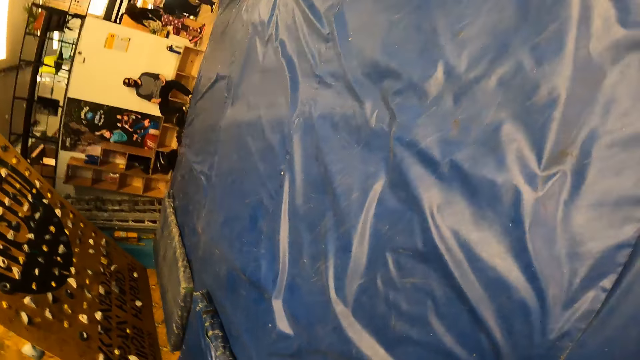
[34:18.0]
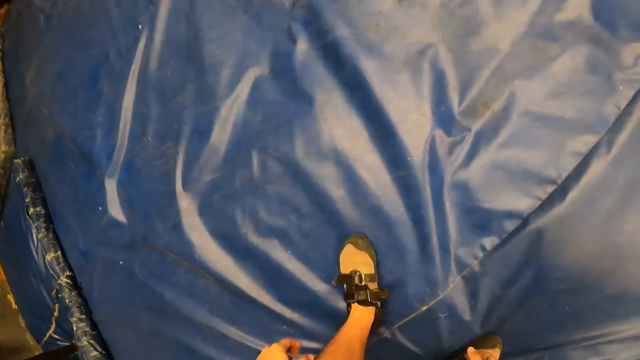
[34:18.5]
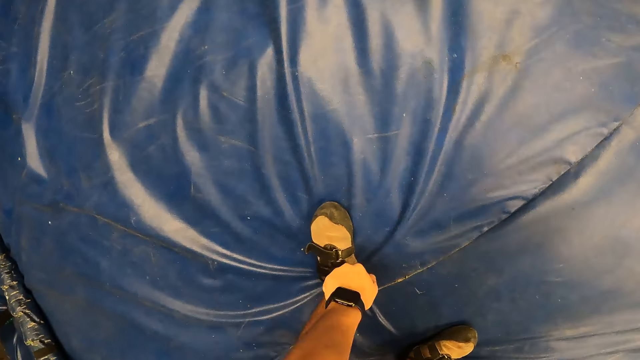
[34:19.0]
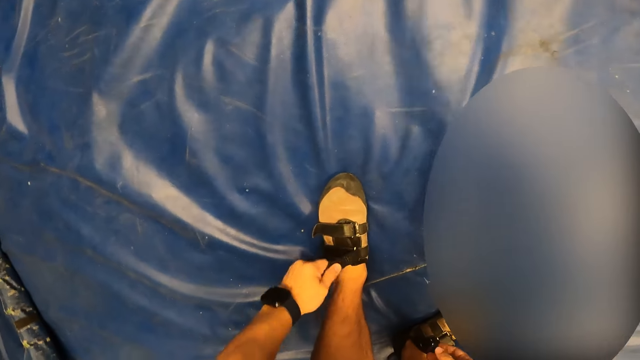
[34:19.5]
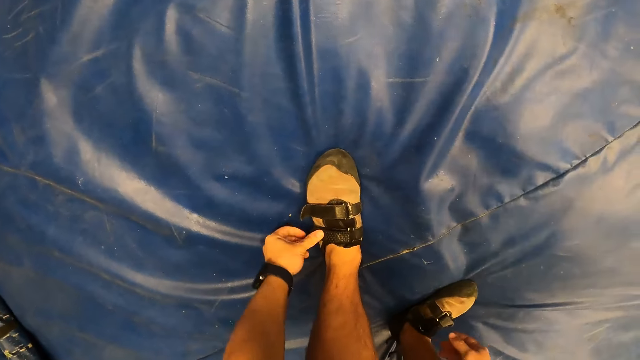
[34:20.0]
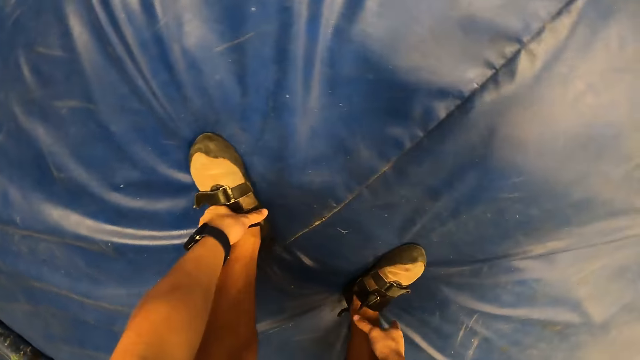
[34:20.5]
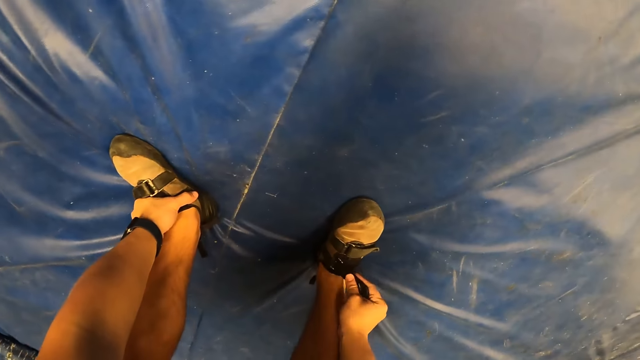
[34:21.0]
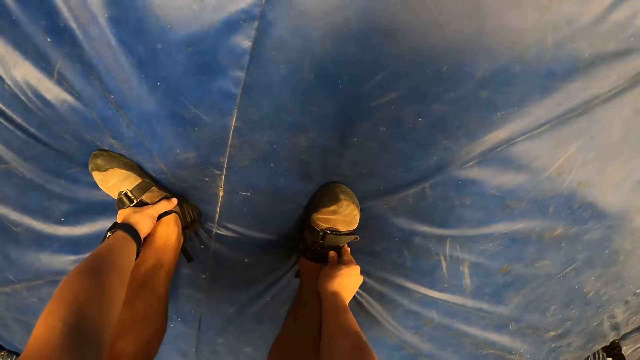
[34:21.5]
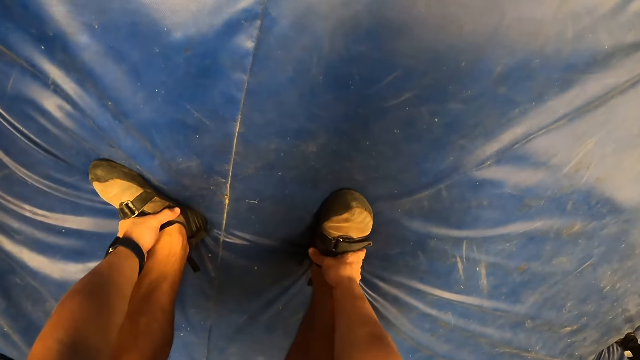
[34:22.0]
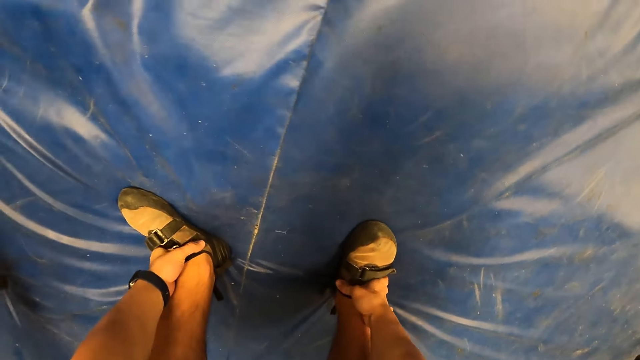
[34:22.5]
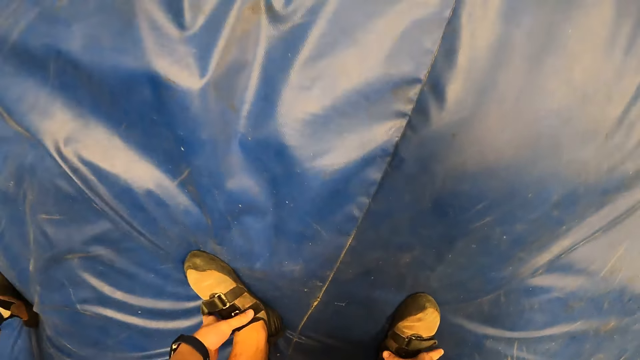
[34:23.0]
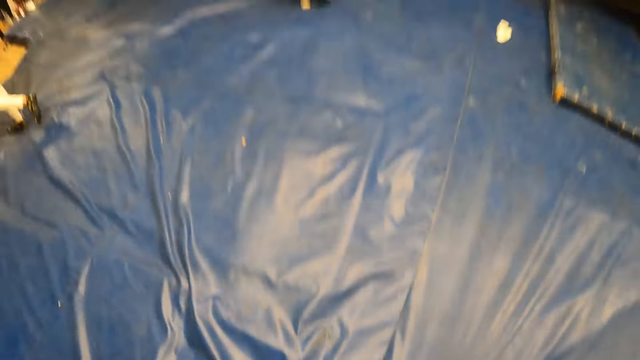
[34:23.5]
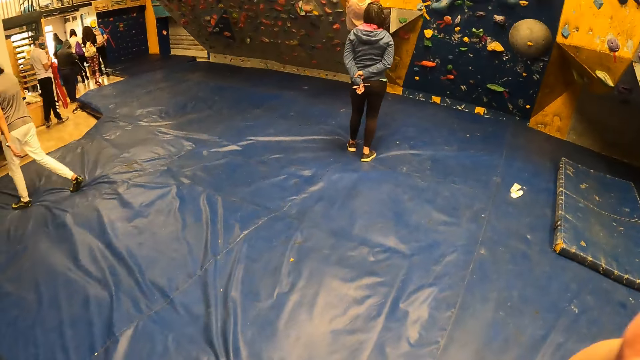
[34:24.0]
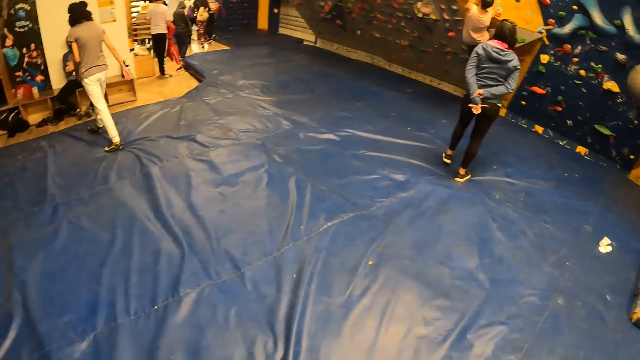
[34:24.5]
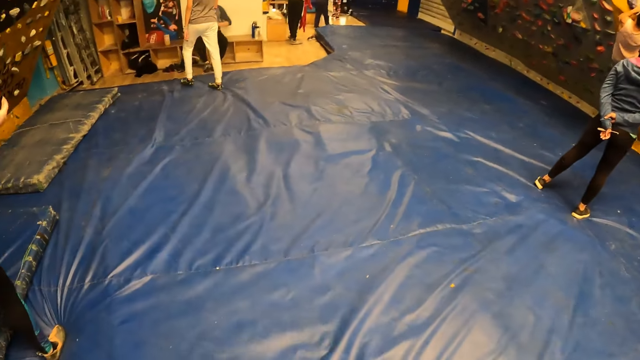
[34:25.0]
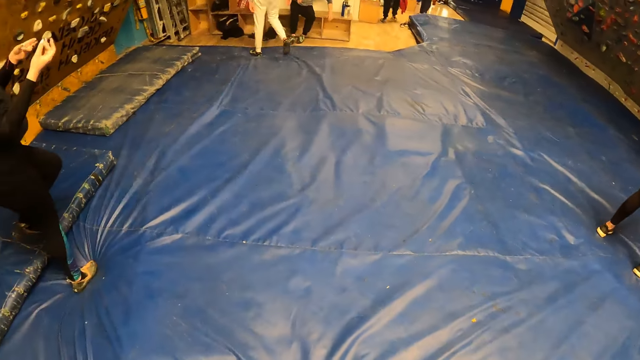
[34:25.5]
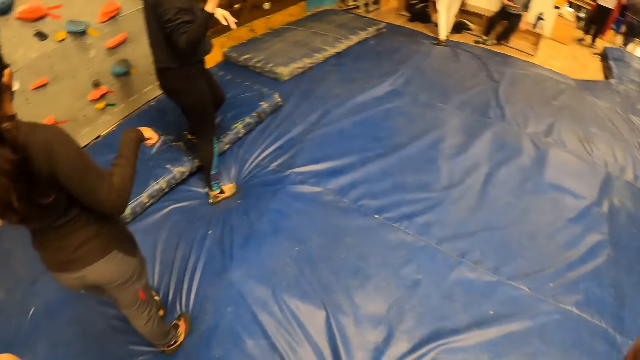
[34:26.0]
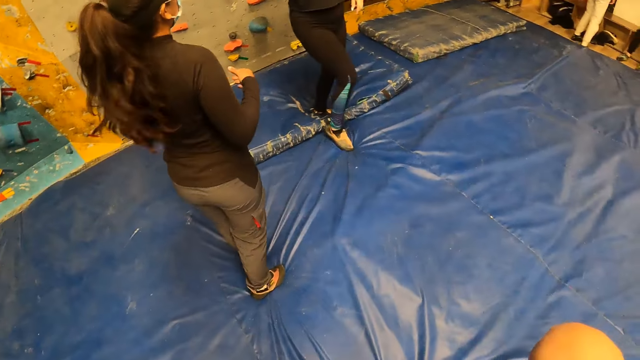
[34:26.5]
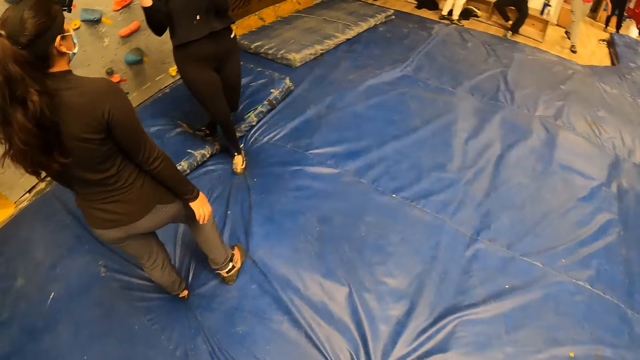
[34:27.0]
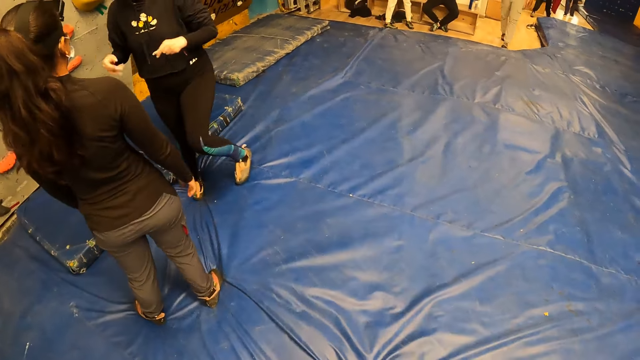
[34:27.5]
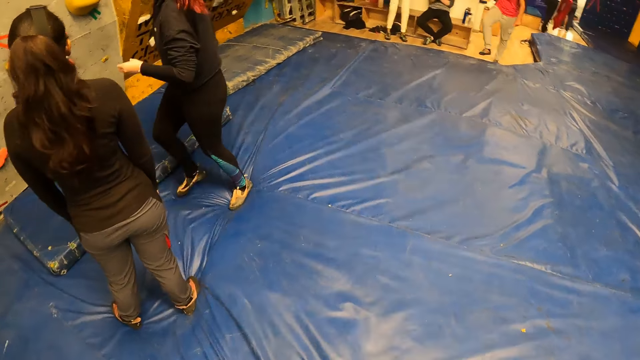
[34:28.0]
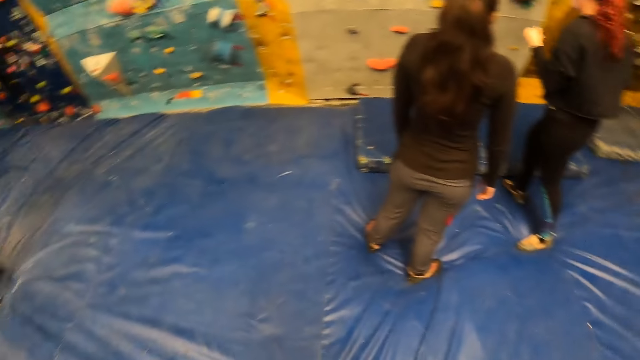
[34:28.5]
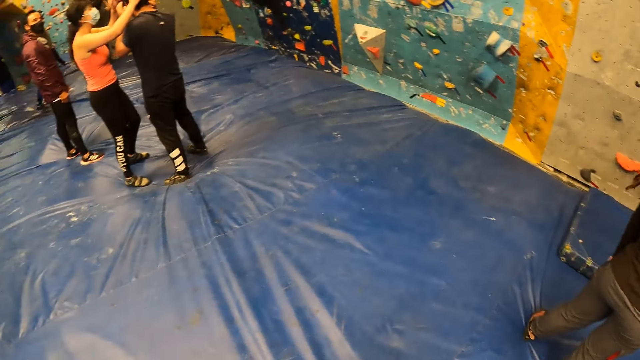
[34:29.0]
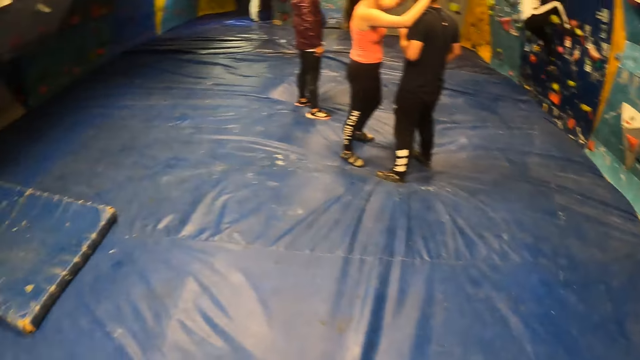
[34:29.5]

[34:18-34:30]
The camera wearer straps his left shoe with his left hand. He straps his right shoe with his right hand. He walks around and looks around.

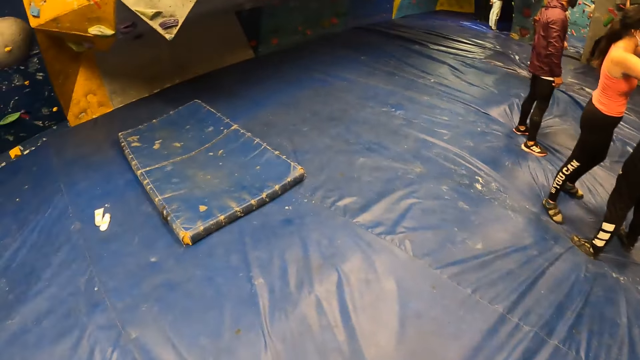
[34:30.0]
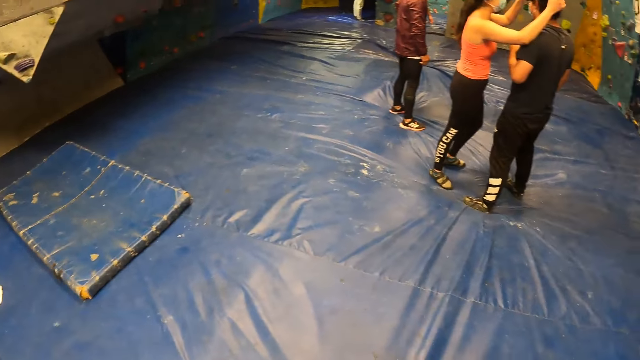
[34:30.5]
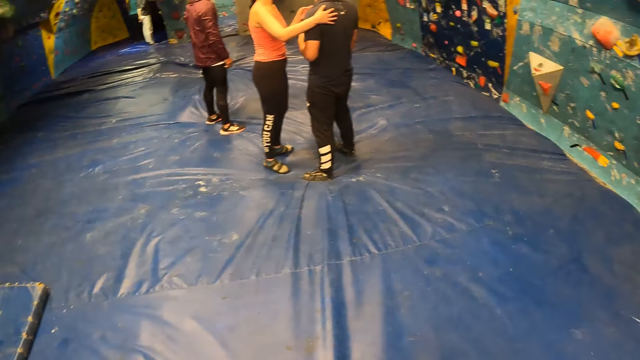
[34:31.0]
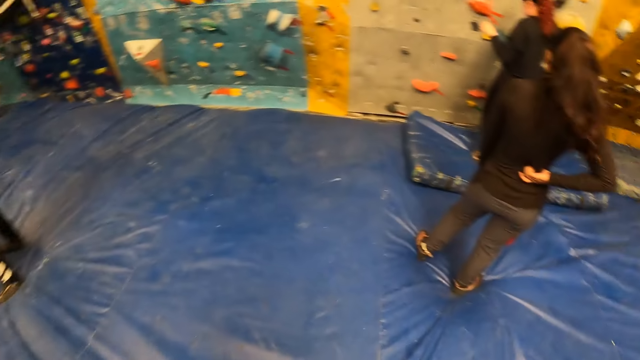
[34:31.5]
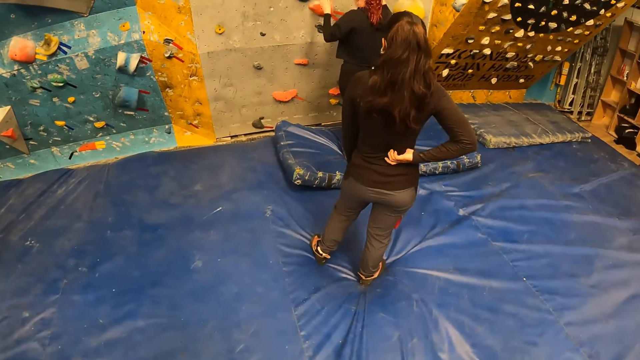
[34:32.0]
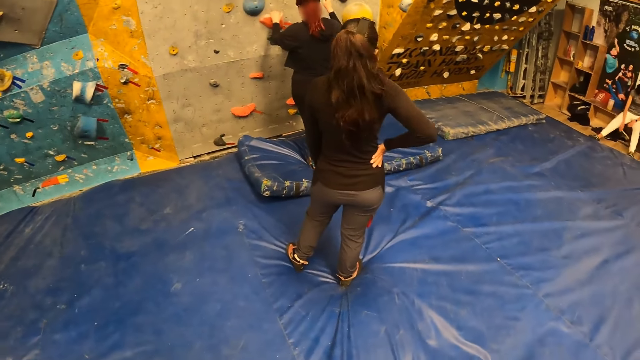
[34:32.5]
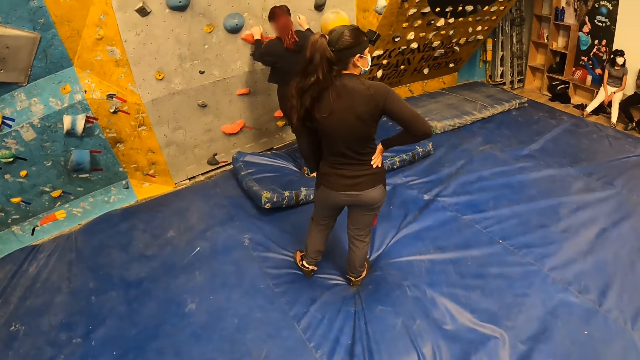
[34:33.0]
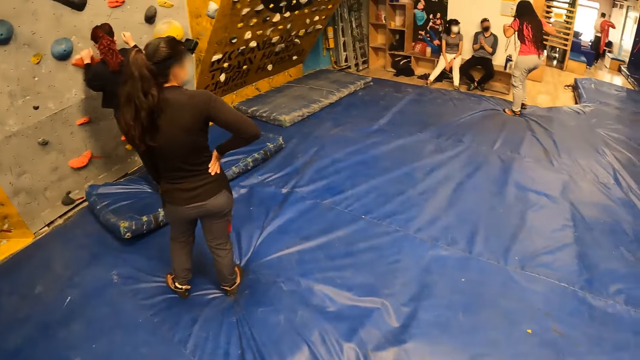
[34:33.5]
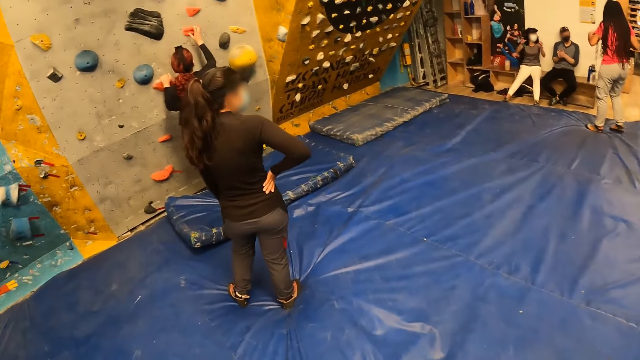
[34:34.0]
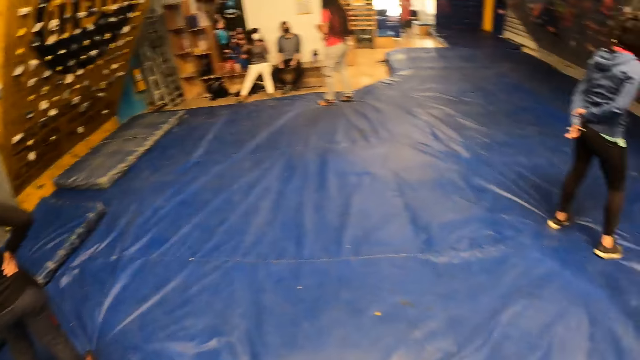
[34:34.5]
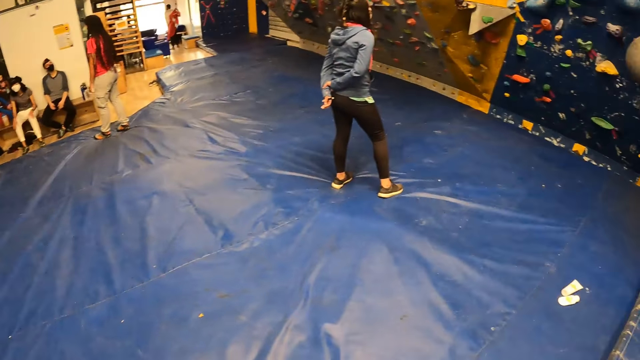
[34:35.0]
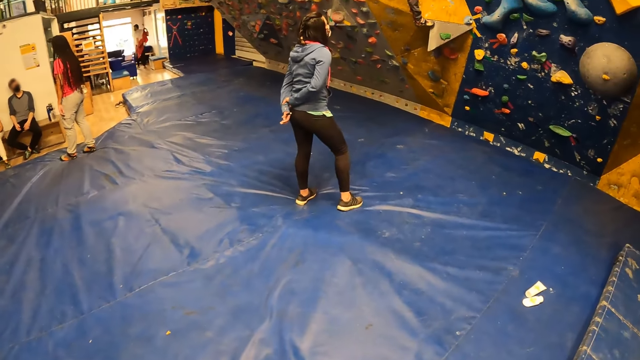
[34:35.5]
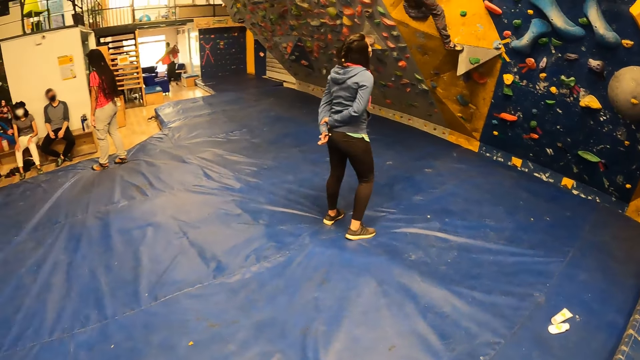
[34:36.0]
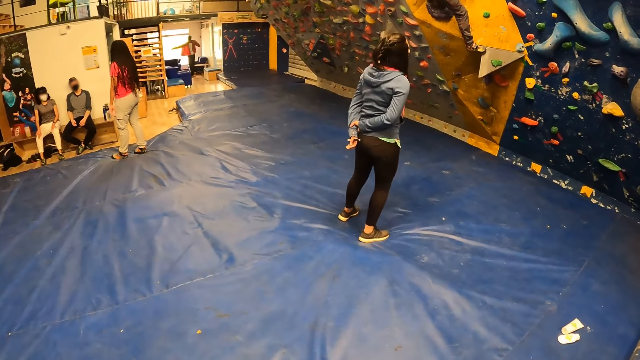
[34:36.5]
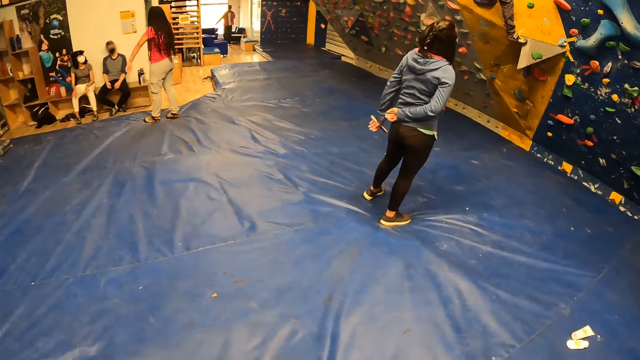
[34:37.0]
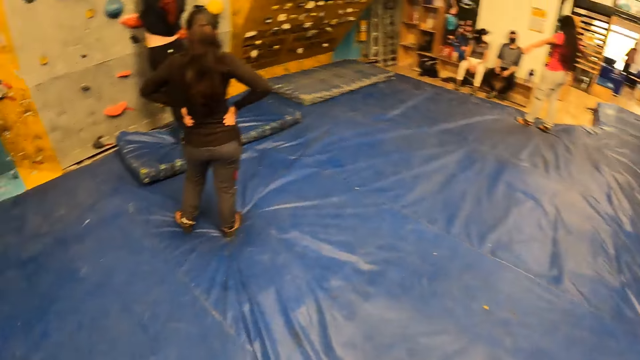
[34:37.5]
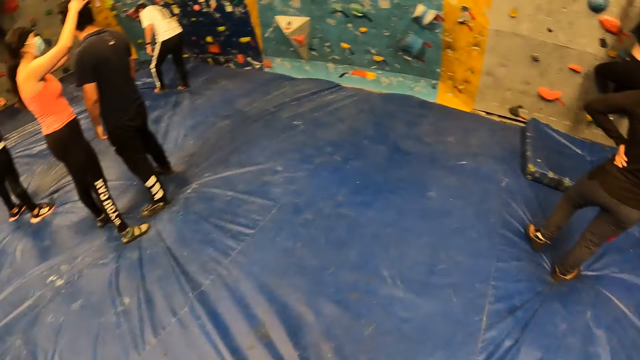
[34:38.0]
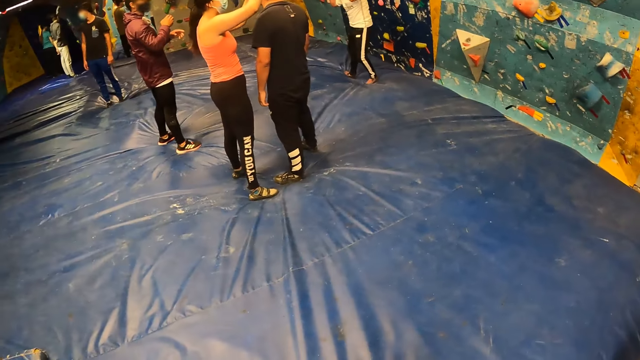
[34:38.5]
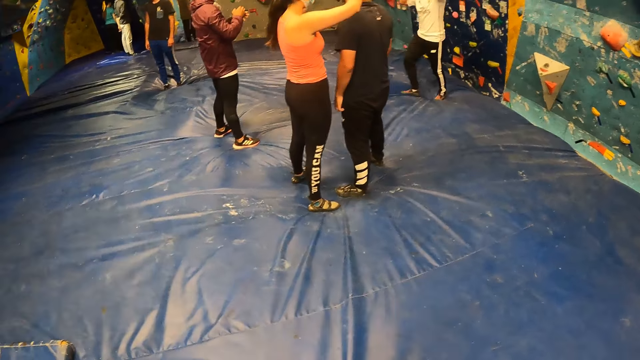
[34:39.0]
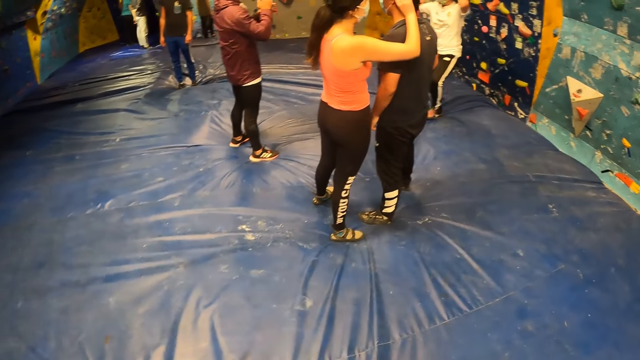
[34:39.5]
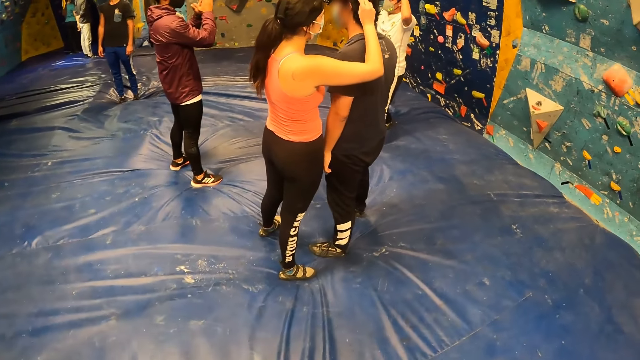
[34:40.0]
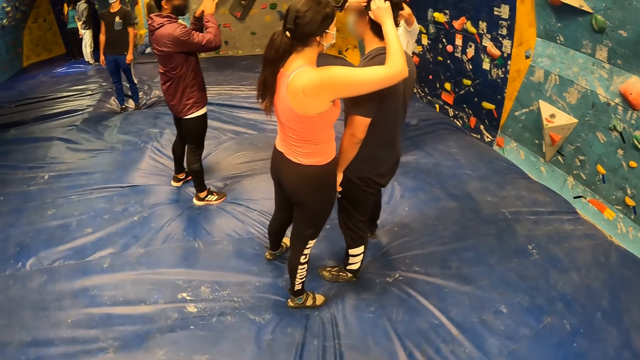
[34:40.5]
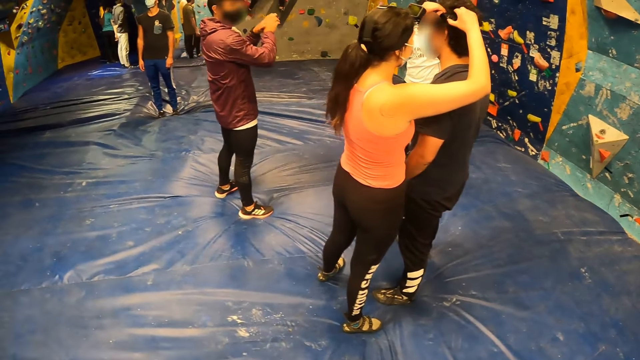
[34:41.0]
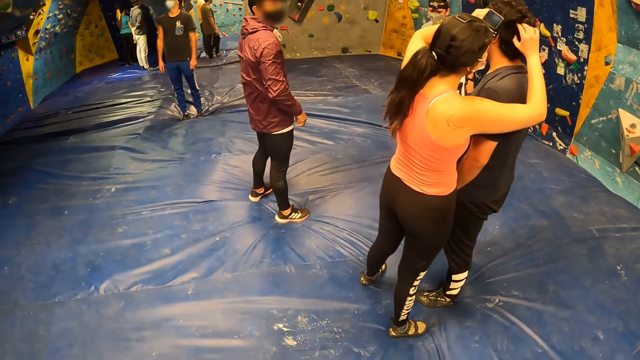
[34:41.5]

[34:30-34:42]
The camera wearer looks around. A girl climbs the rock wall with both hands. The camera wearer looks around repeatedly.
